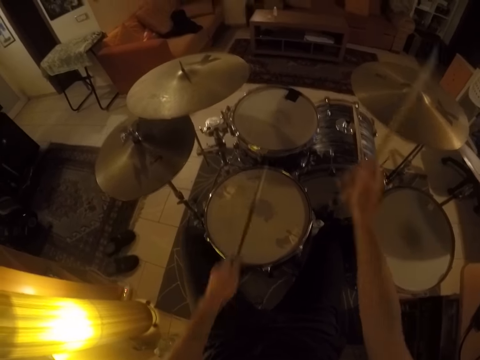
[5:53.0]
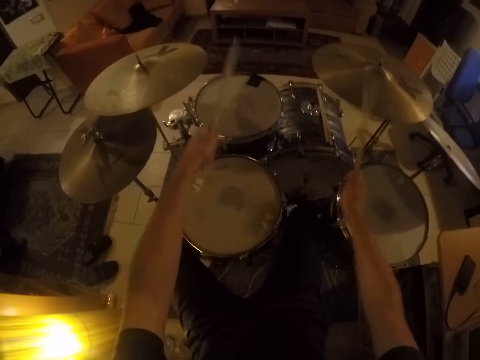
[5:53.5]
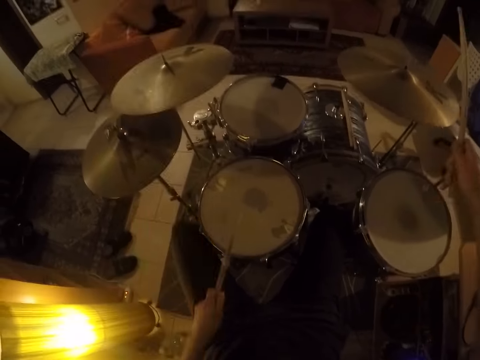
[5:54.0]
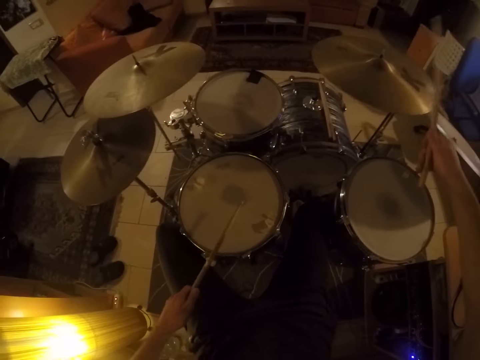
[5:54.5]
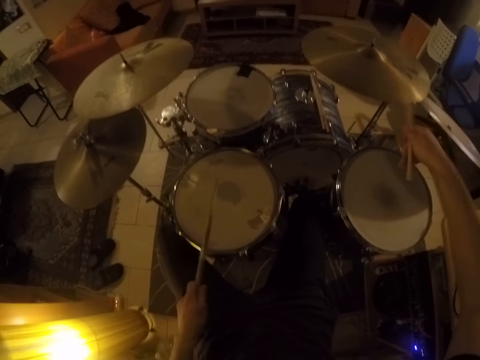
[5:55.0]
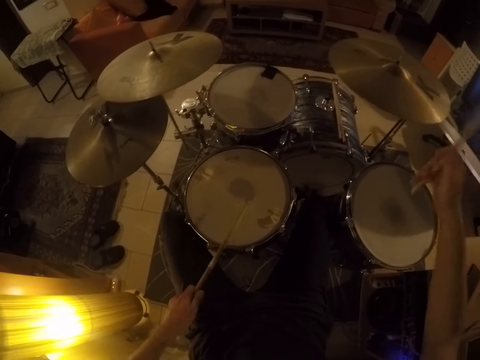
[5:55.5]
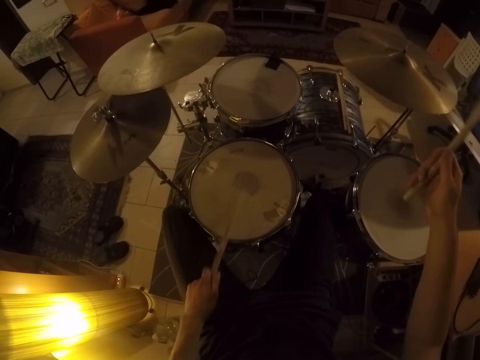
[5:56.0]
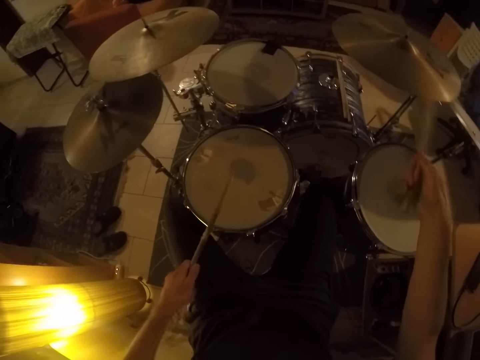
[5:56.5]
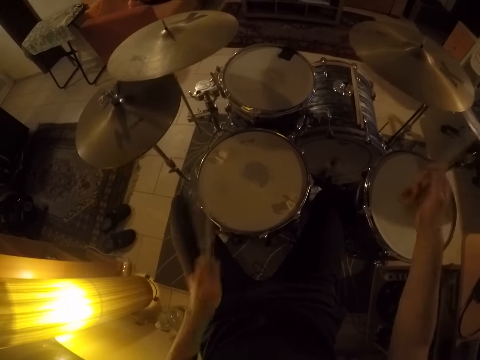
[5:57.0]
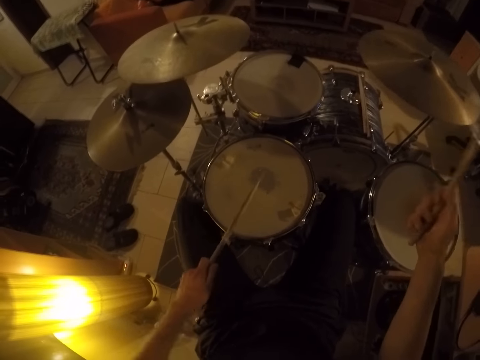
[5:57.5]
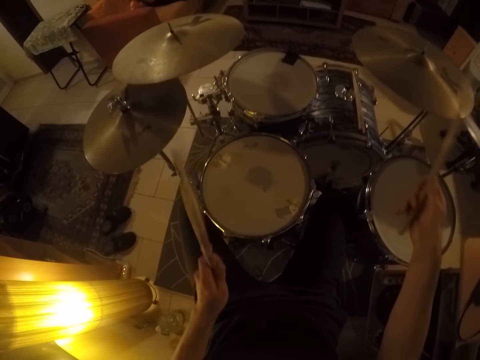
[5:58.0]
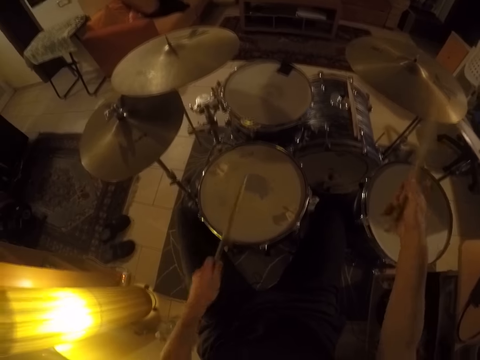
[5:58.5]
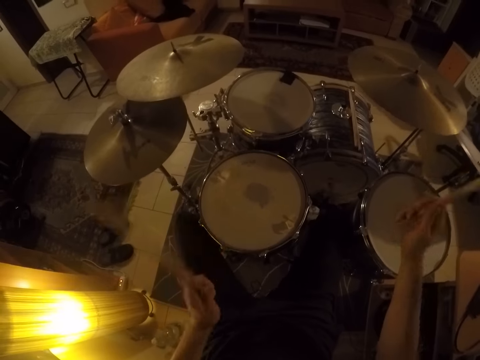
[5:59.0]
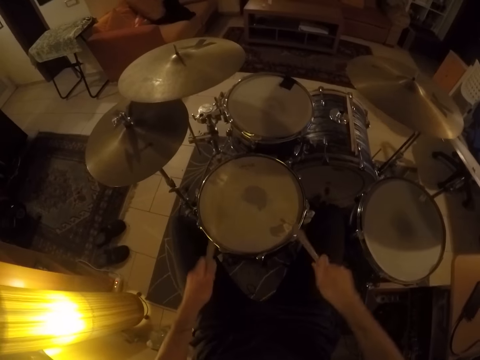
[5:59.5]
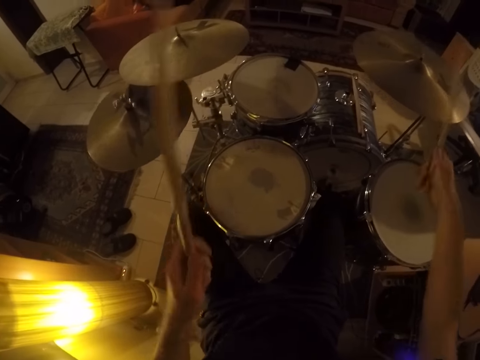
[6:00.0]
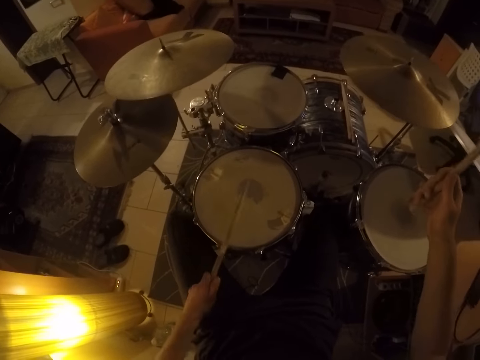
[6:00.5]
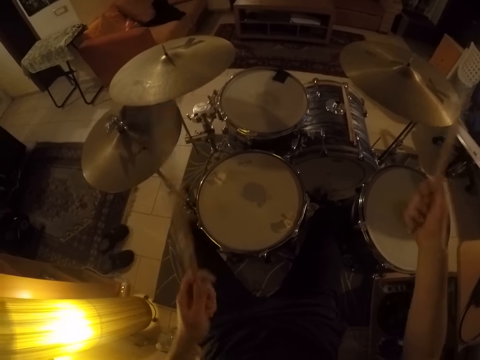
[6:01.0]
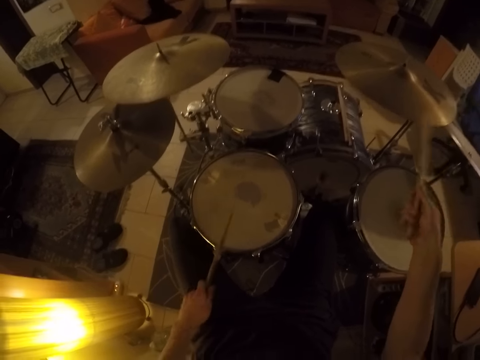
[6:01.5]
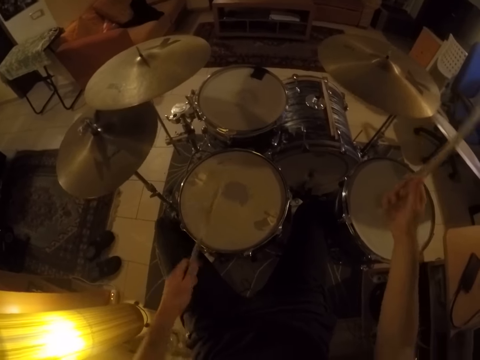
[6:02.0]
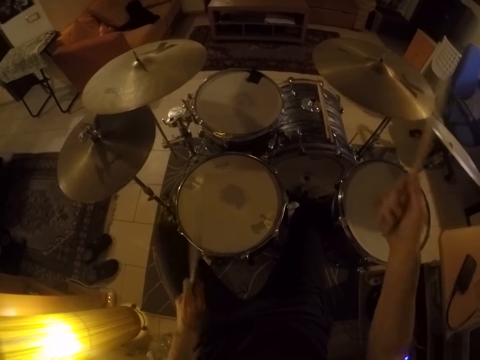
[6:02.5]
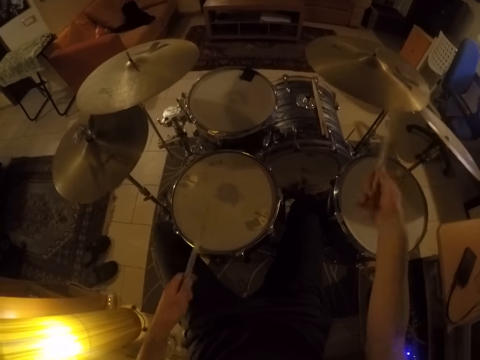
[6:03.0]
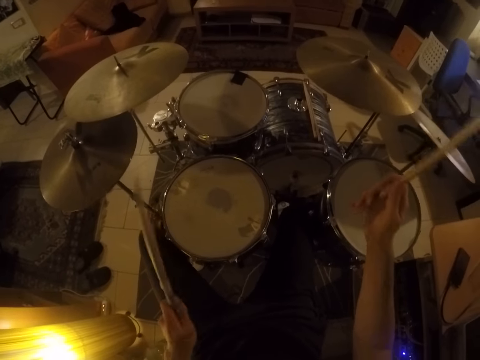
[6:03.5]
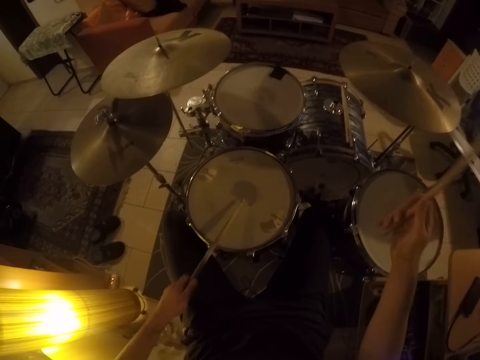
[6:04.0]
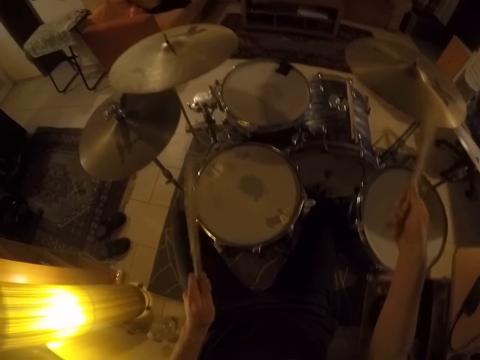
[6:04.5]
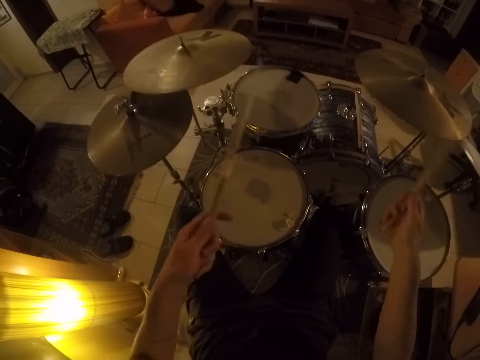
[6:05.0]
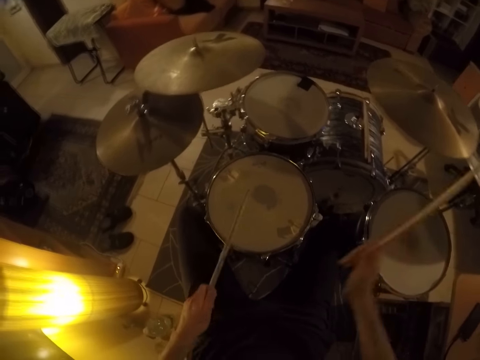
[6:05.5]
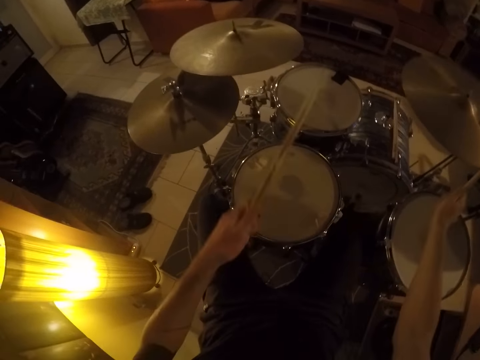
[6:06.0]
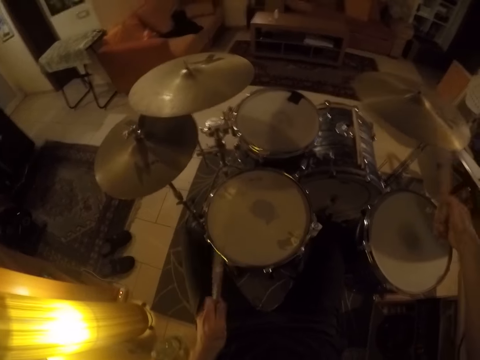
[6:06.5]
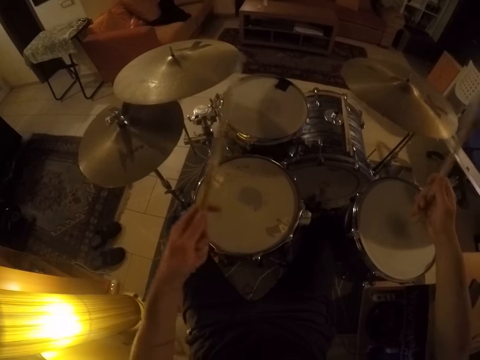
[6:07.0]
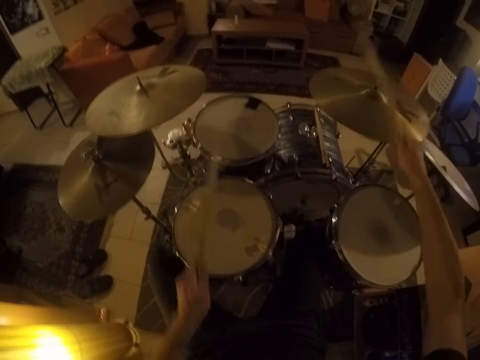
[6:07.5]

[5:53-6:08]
The camera wearer beats all the drums round. He beats the drum with the stick in his left hand and beats the cymbal with the stick in his right hand. He beats all the drums round. He beats the drum with the stick in his left hand and beats the cymbal with the stick in his right hand. He beats all the drums round.

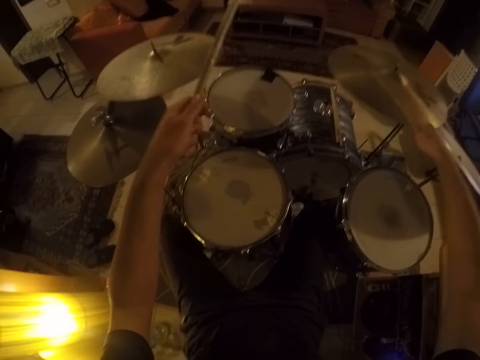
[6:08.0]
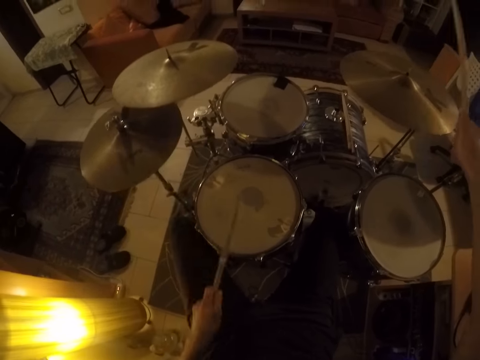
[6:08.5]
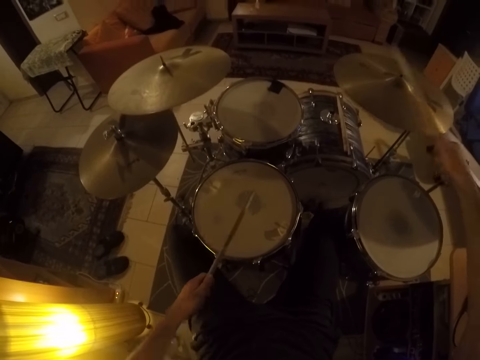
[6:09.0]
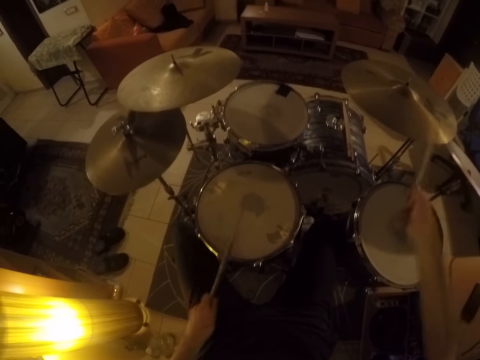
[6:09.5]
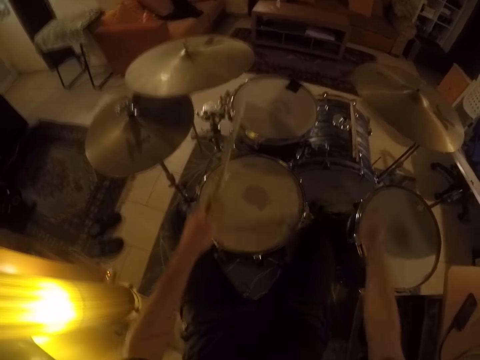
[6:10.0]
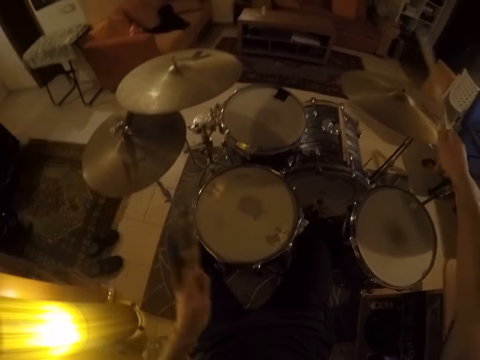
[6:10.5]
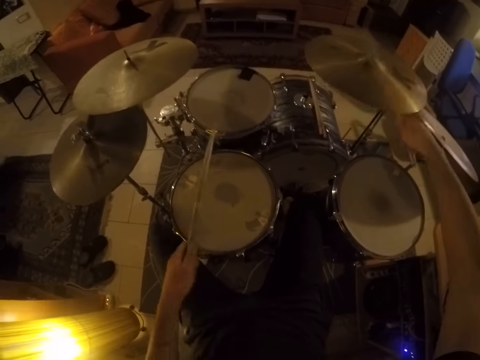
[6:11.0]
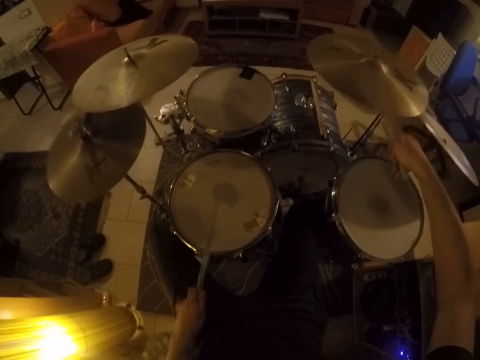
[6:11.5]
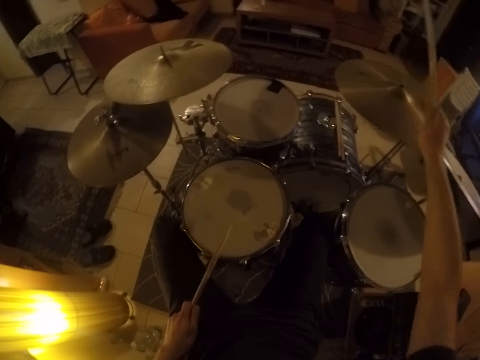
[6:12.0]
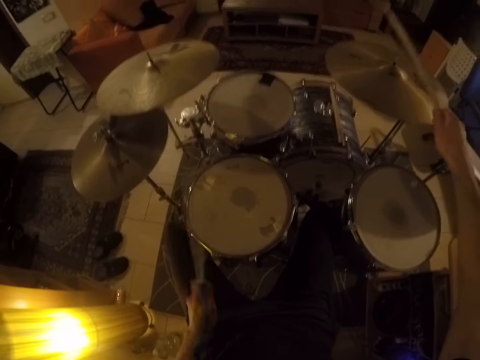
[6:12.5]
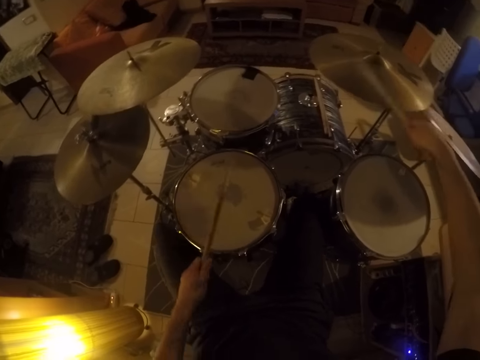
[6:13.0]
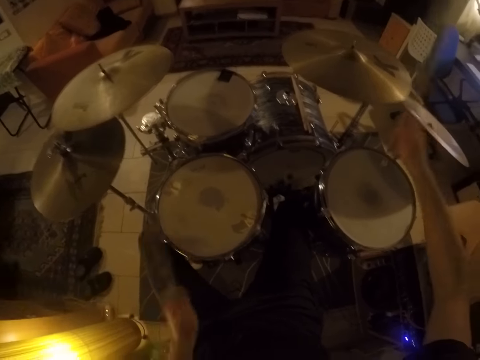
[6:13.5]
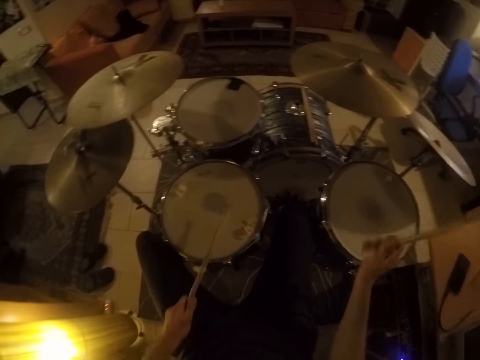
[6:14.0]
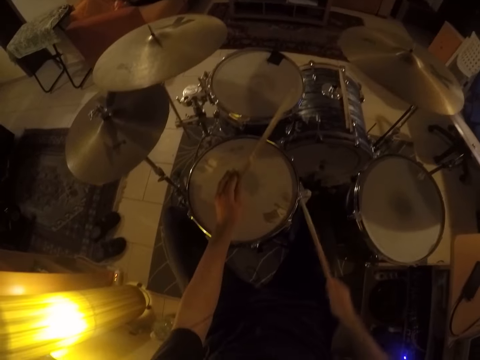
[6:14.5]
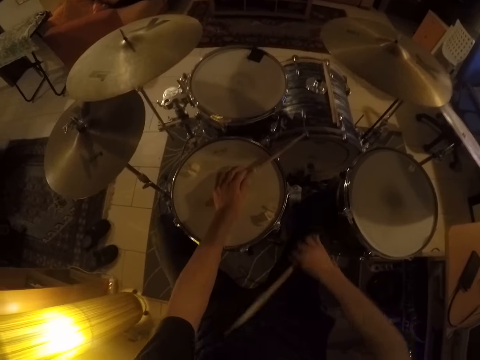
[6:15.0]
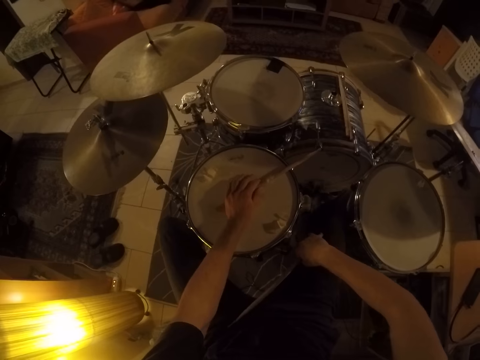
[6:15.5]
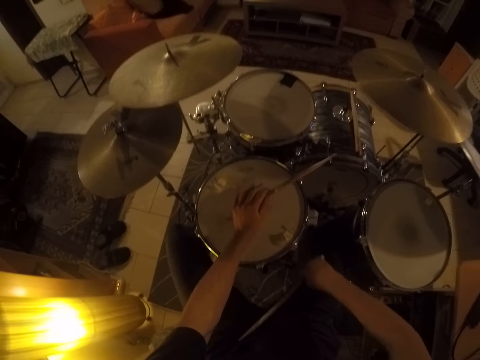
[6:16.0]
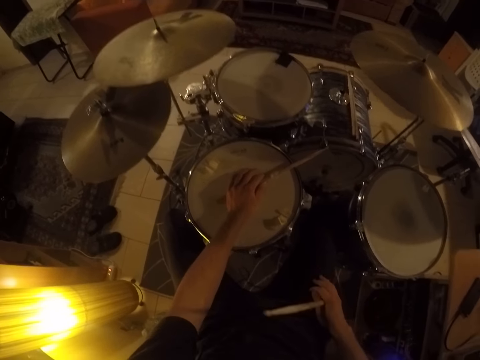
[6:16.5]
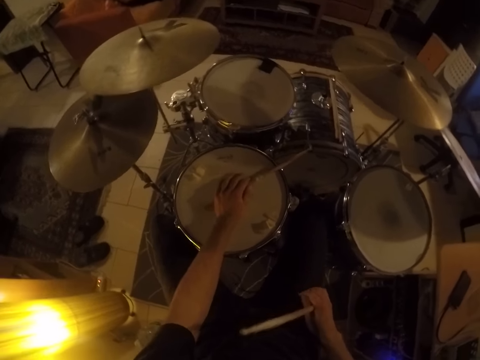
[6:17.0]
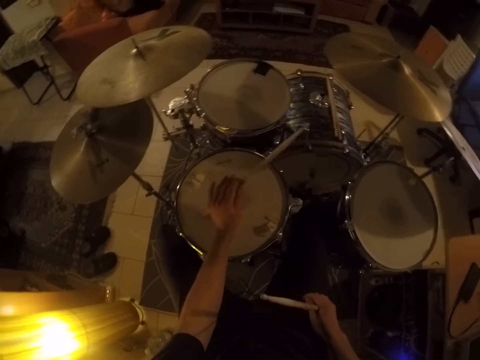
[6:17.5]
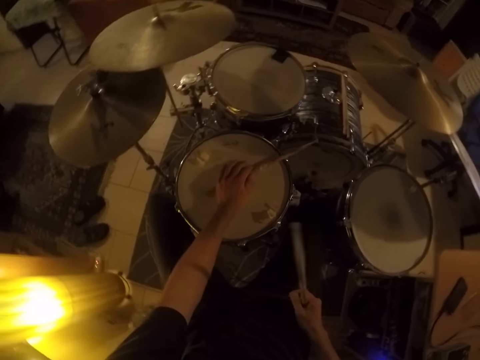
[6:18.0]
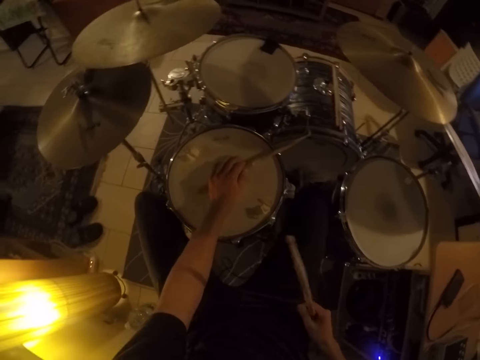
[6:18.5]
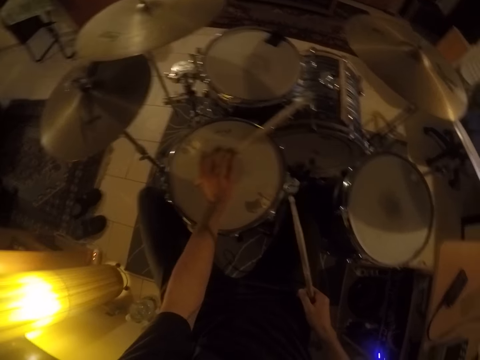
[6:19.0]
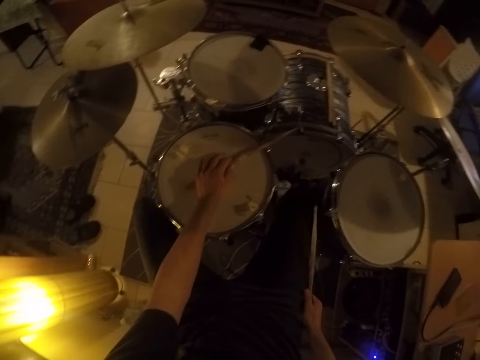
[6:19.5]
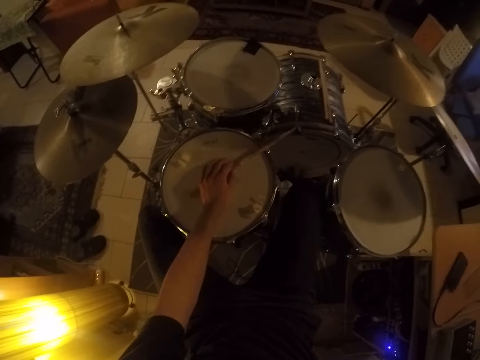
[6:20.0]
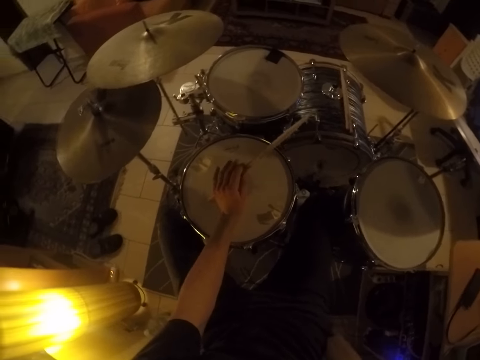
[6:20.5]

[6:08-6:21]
The camera wearer beats the cymbal with the stick in his right hand. He beats the drum with the stick in his left hand. He beats the drum with the stick in his left hand again.
